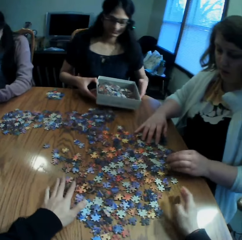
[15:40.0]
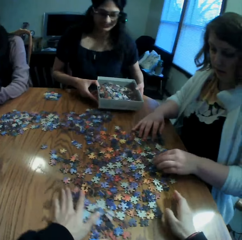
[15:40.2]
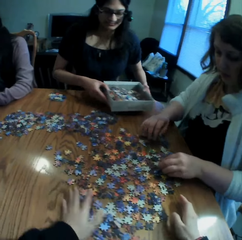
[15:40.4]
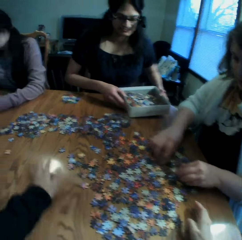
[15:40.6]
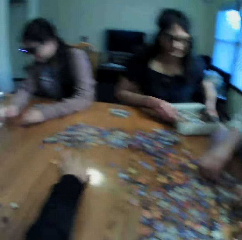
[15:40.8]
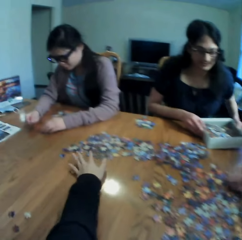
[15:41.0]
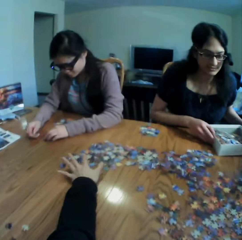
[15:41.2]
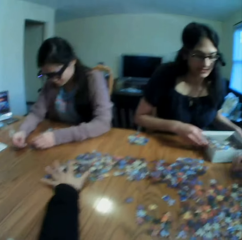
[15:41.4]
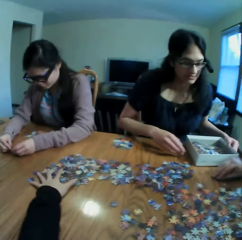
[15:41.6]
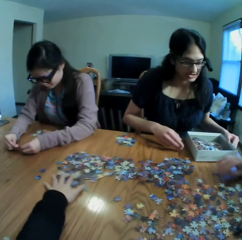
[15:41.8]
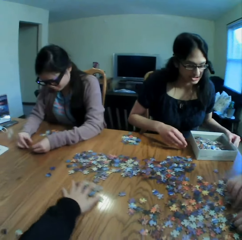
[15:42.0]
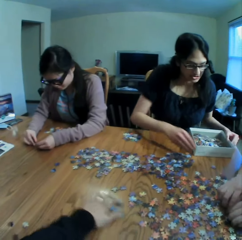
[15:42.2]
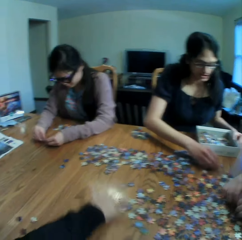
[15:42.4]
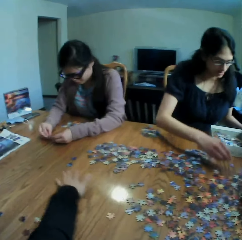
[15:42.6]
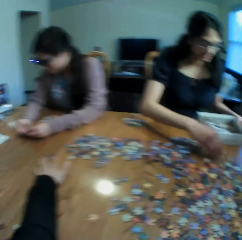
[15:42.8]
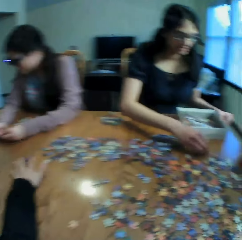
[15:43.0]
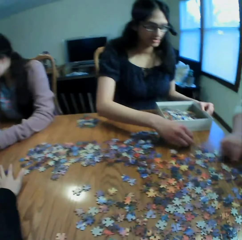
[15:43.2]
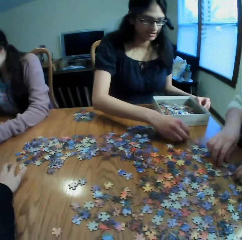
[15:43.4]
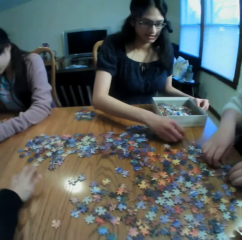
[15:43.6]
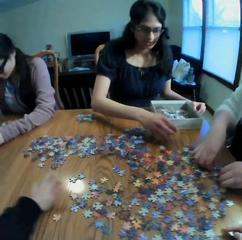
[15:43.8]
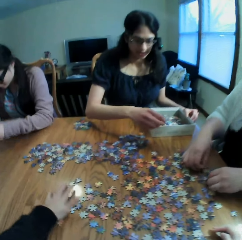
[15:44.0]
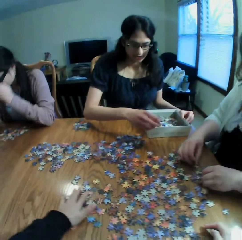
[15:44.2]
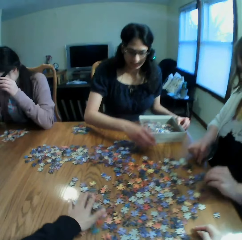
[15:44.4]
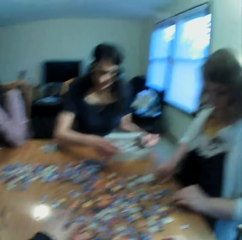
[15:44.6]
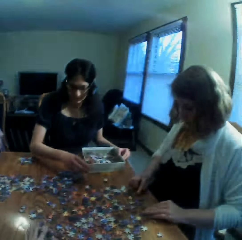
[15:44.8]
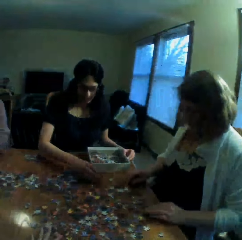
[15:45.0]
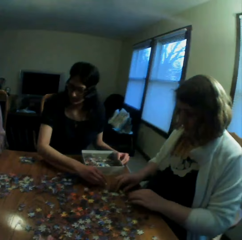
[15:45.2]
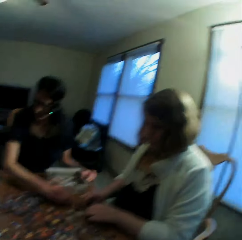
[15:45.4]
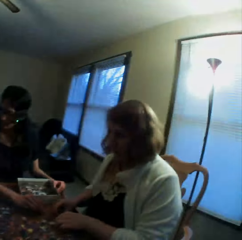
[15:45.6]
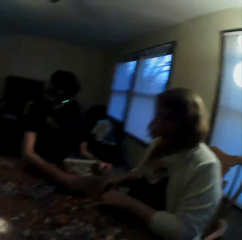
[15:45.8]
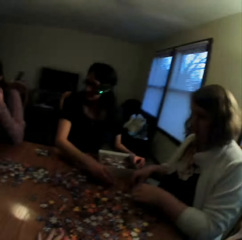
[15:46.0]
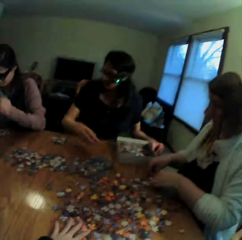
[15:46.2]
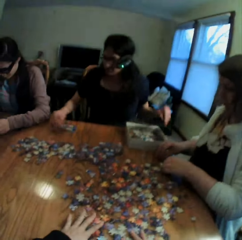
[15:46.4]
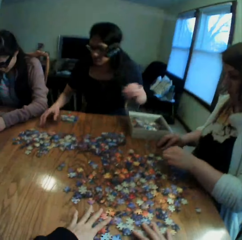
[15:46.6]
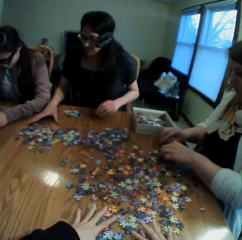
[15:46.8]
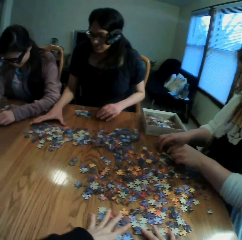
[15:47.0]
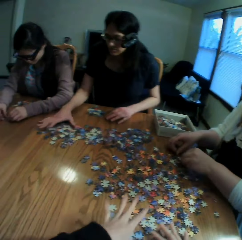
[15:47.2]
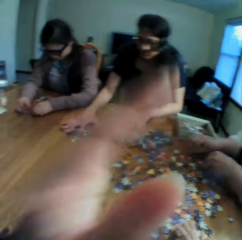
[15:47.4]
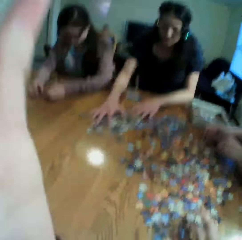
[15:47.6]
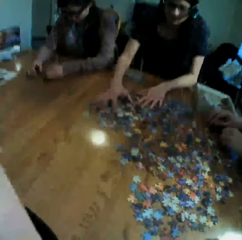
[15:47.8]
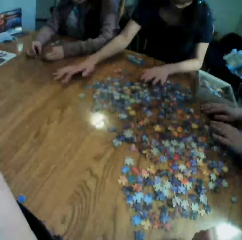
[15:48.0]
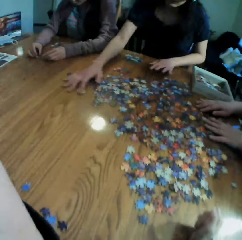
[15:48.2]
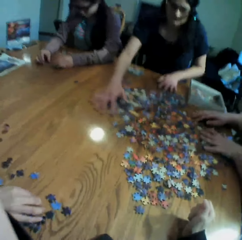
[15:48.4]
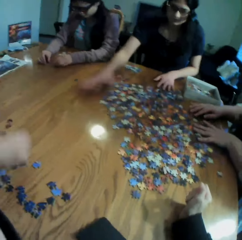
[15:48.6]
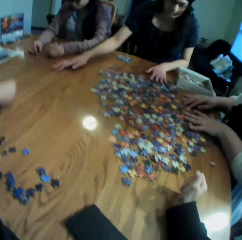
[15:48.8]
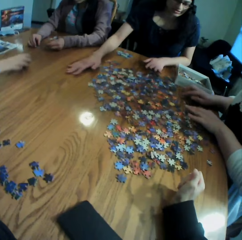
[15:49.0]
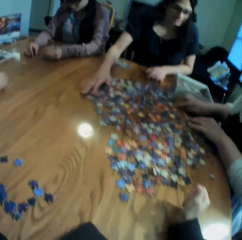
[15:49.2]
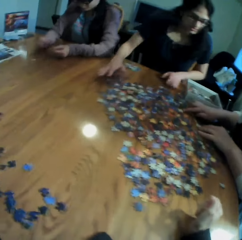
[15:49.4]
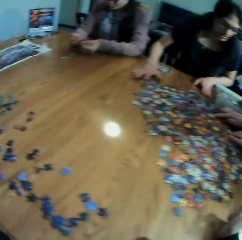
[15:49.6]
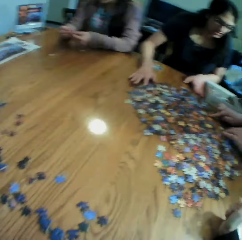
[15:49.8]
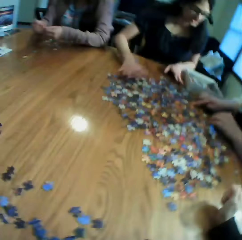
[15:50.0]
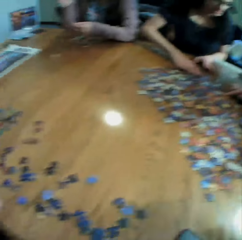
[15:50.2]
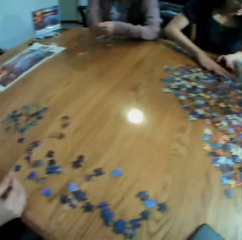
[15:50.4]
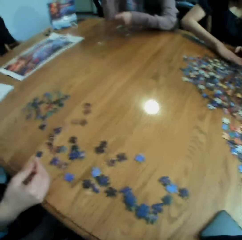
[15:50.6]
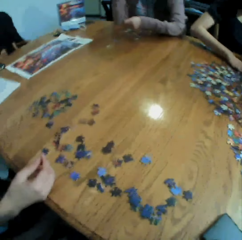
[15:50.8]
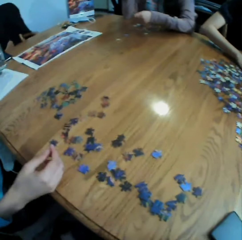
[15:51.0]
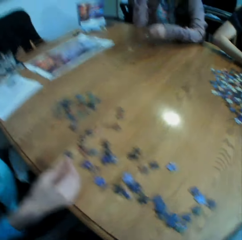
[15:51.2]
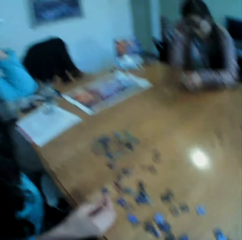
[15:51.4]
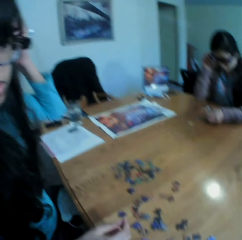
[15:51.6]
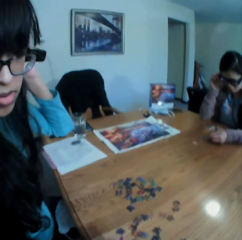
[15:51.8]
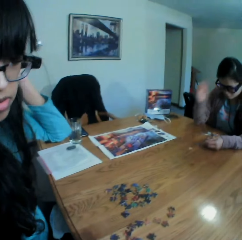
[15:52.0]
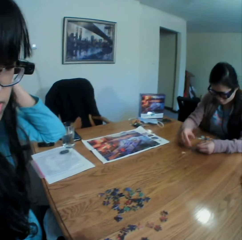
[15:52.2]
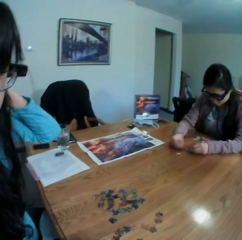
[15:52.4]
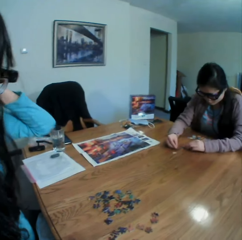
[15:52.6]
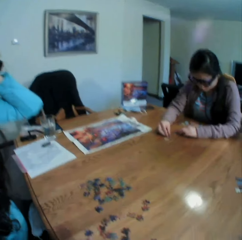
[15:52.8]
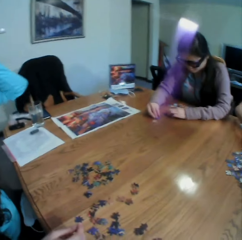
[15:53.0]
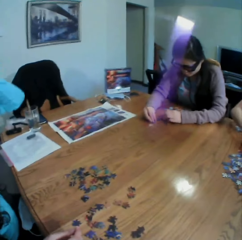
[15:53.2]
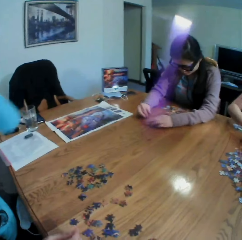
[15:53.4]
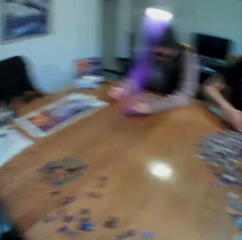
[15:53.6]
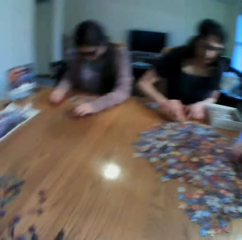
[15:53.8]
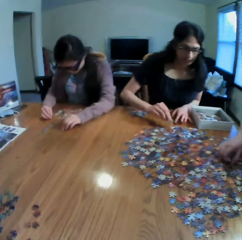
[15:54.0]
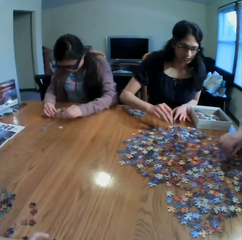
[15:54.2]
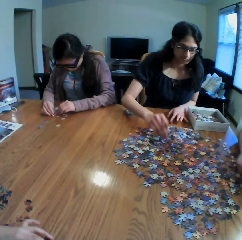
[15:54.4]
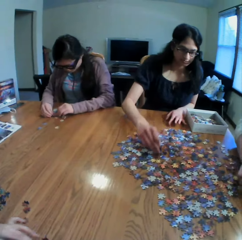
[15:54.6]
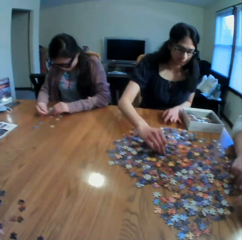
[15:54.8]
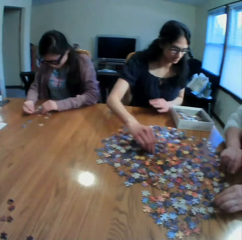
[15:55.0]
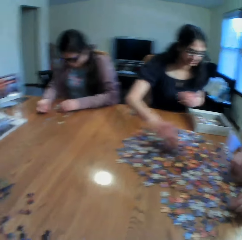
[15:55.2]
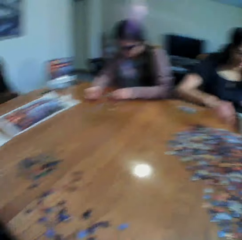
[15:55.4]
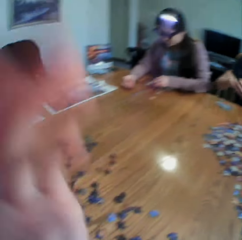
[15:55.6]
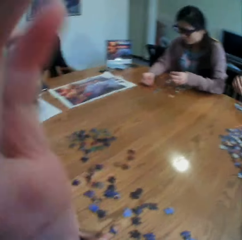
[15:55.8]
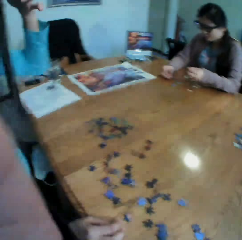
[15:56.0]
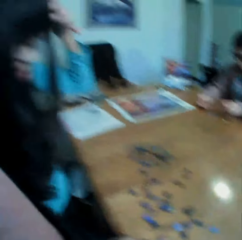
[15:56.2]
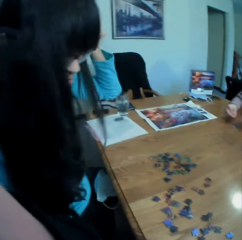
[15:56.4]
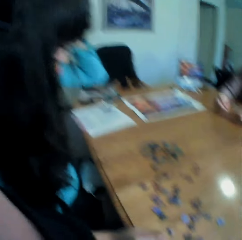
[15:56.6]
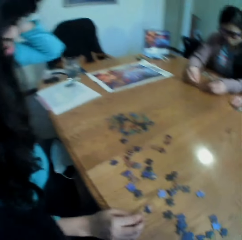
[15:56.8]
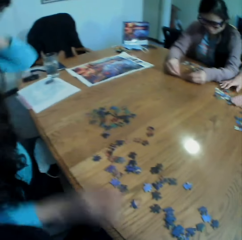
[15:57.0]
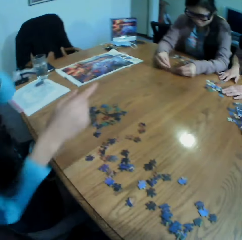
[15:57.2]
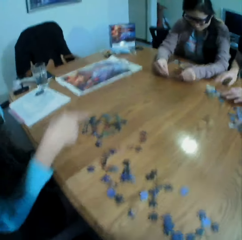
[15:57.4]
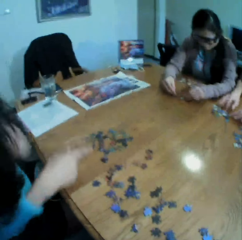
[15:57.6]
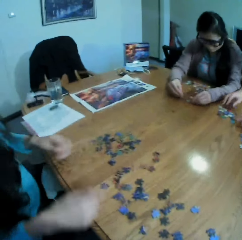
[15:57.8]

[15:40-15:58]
The camera wearer looks at a woman. They adjust the camera. They look at the puzzles on the table. They talk to another woman and look at the other woman. They look at the colleagues. They adjust the camera.

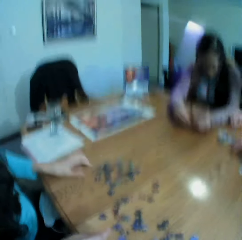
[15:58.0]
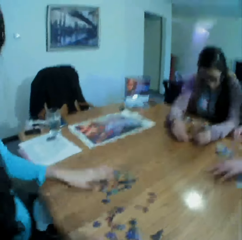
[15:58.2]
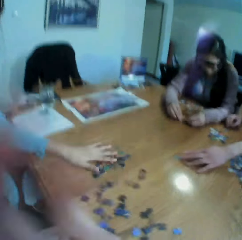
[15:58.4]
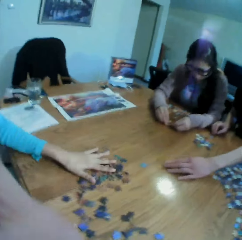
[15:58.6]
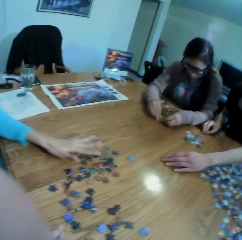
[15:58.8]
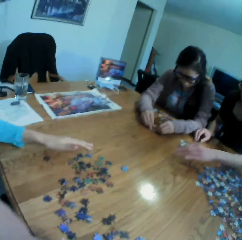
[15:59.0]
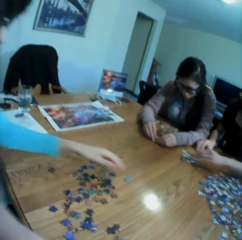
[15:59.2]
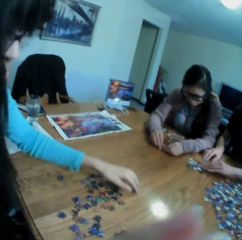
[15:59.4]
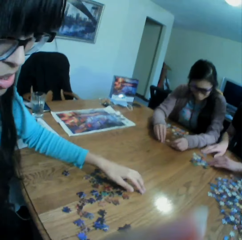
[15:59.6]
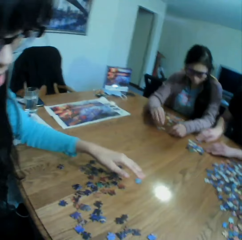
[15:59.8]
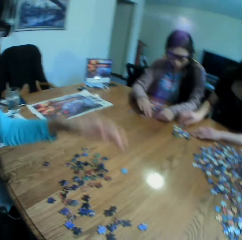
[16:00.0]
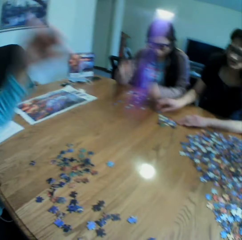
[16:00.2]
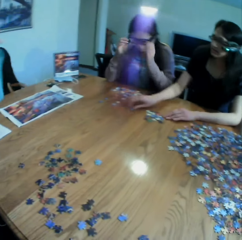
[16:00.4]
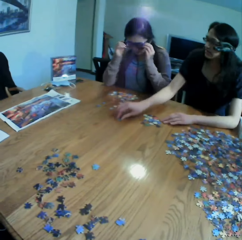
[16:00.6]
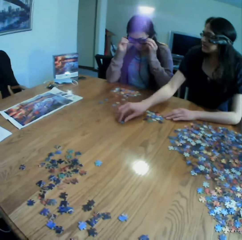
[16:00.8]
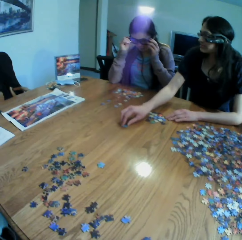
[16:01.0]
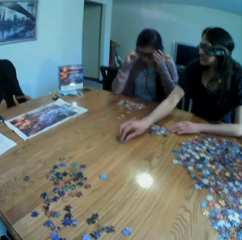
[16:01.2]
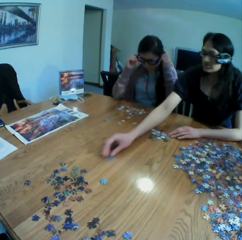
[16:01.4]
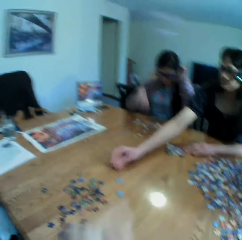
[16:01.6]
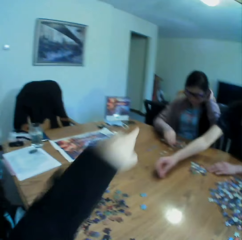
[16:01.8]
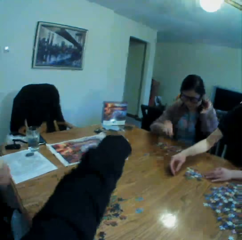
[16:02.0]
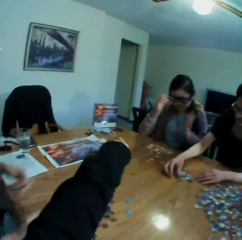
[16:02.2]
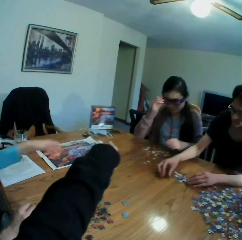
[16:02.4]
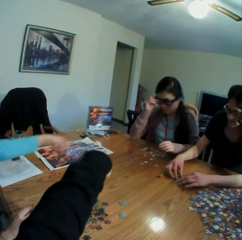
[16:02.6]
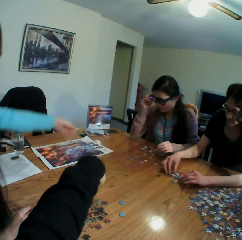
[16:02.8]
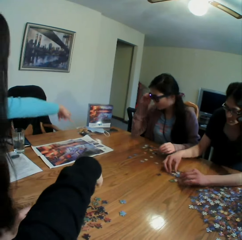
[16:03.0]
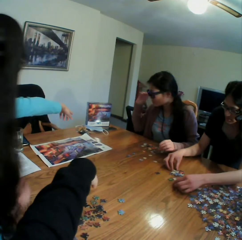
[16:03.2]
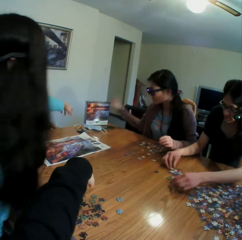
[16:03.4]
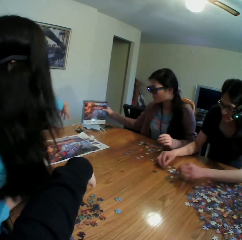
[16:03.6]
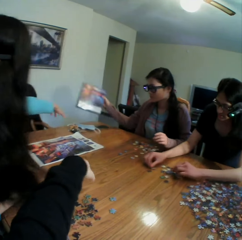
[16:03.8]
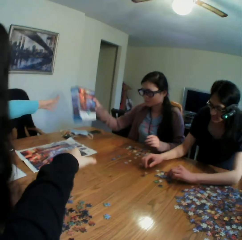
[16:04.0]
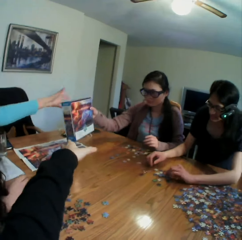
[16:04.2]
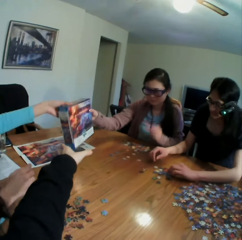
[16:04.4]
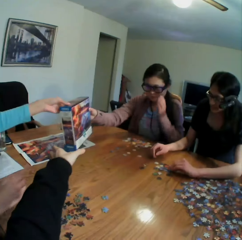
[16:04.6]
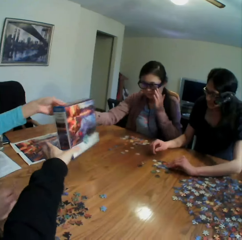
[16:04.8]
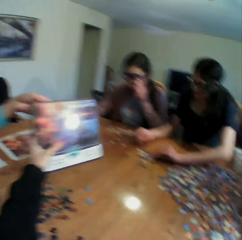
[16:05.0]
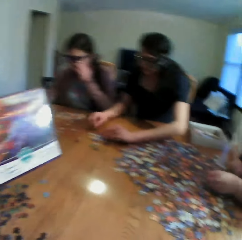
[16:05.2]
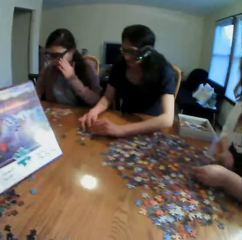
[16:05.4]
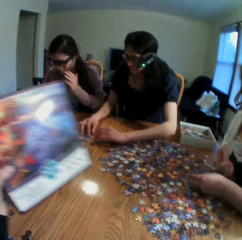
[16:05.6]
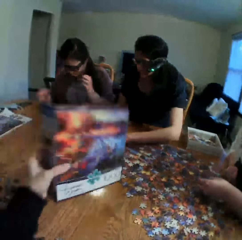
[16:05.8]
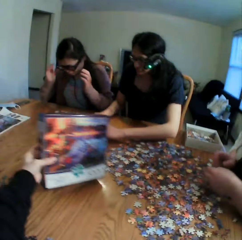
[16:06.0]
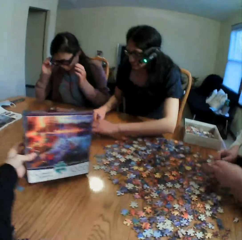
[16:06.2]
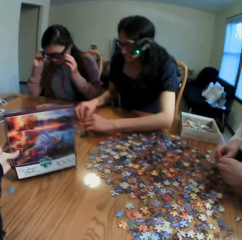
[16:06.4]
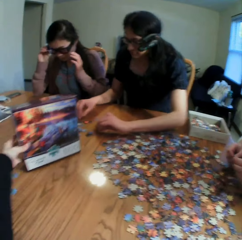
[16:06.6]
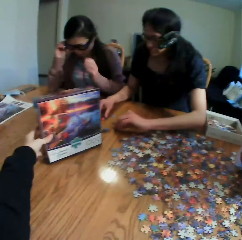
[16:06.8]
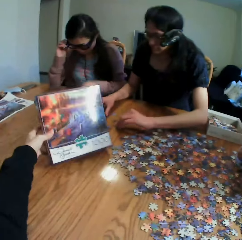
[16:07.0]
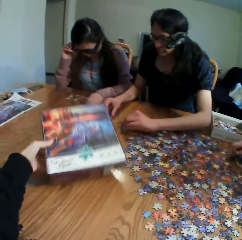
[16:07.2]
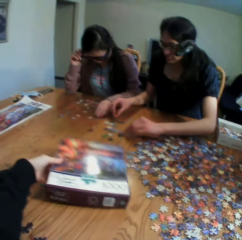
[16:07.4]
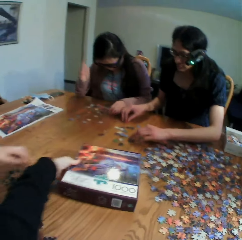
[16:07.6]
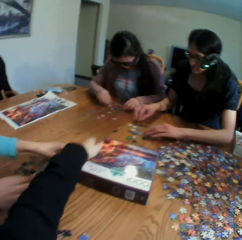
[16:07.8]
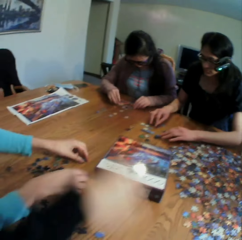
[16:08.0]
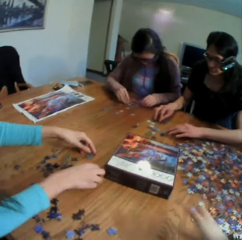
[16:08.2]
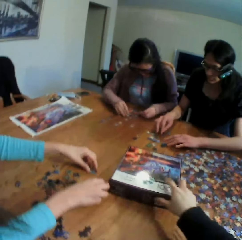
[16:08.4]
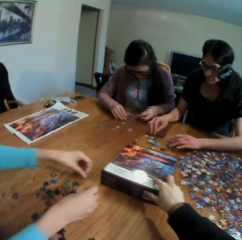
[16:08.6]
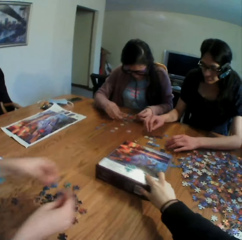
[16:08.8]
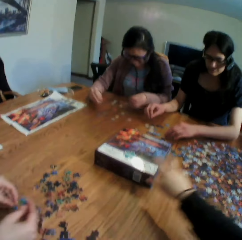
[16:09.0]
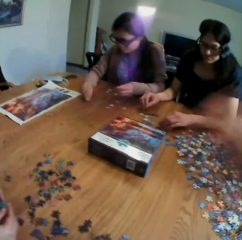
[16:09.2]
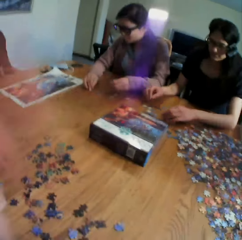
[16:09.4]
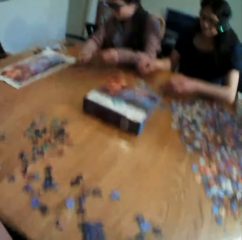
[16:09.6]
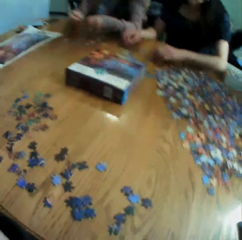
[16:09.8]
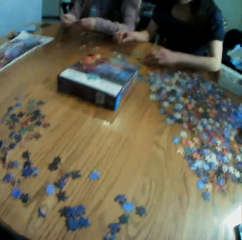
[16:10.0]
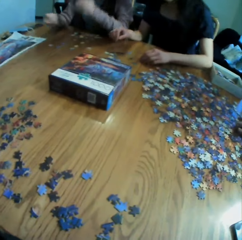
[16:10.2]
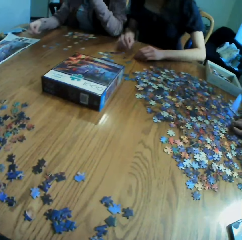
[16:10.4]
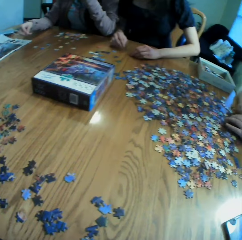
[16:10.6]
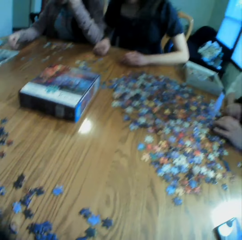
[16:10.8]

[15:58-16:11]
A woman converses to the camera wearer. The camera wearer looks at another woman. They converse to the first woman. They point at the jigsaw puzzle box. The other woman hands the first woman a box. The first woman gives the camera wearer the jigsaw puzzle box. The camera wearer puts the jigsaw puzzle box on the table. They move the box on the table. They adjust the camera.
